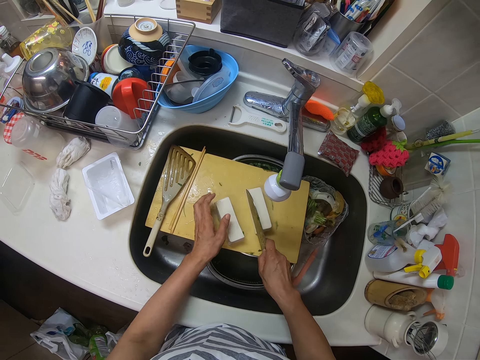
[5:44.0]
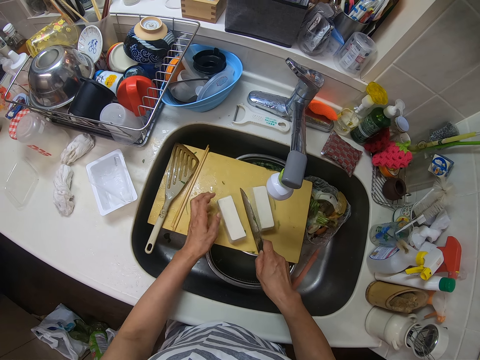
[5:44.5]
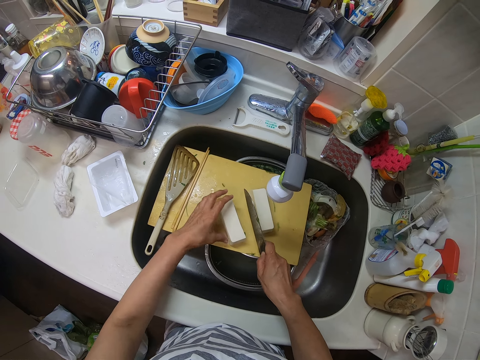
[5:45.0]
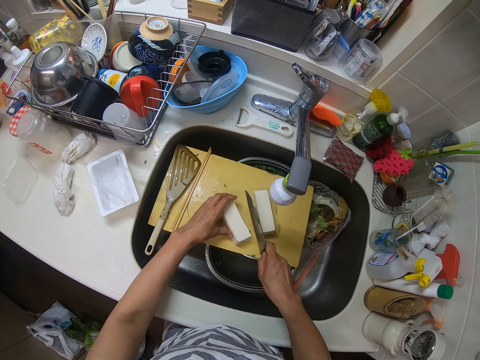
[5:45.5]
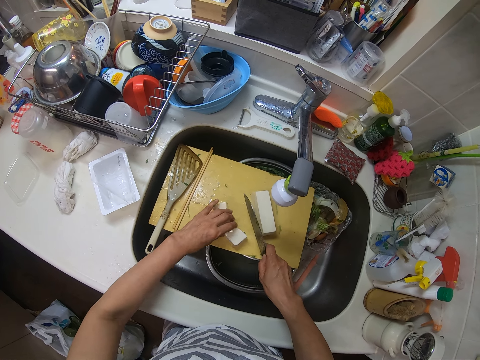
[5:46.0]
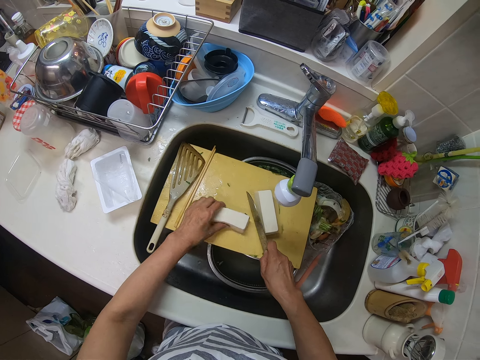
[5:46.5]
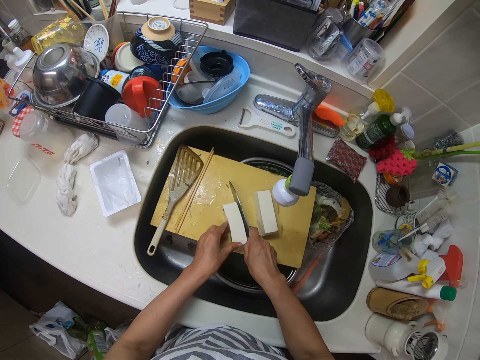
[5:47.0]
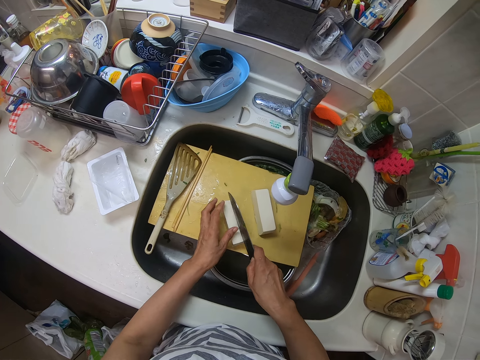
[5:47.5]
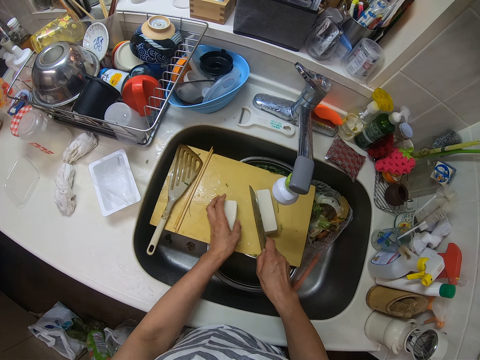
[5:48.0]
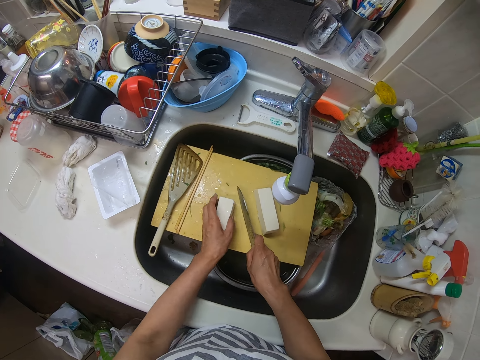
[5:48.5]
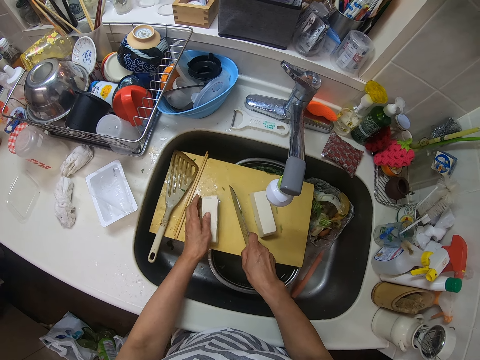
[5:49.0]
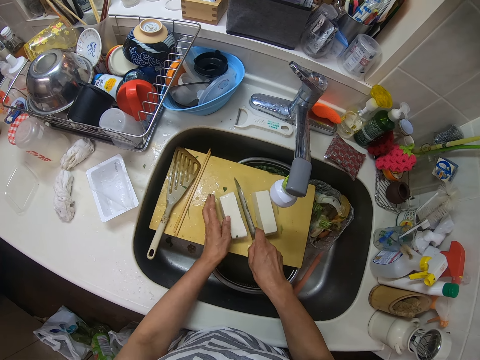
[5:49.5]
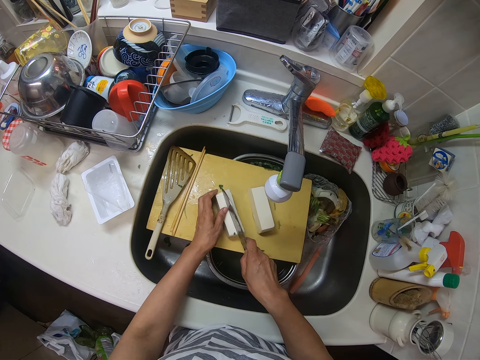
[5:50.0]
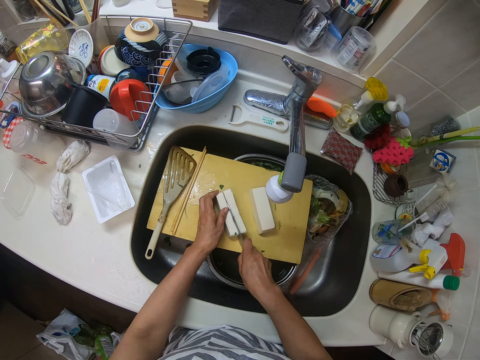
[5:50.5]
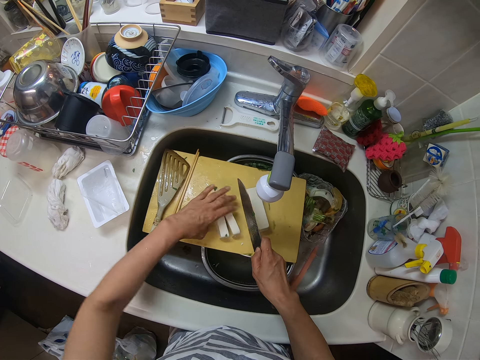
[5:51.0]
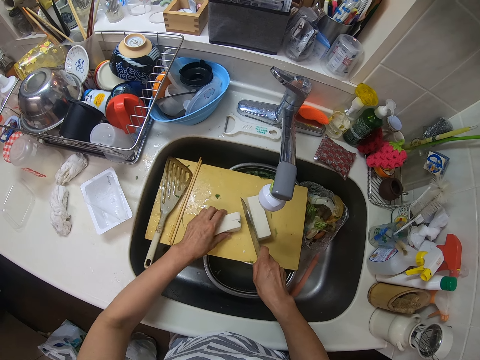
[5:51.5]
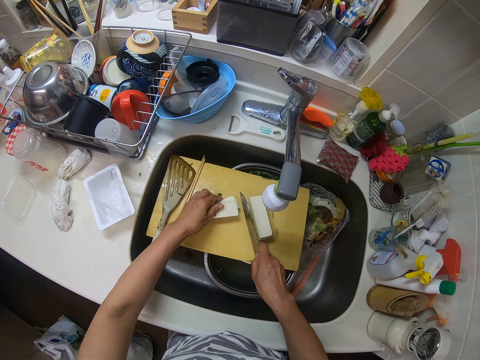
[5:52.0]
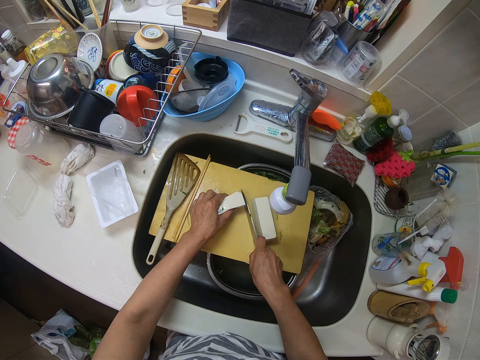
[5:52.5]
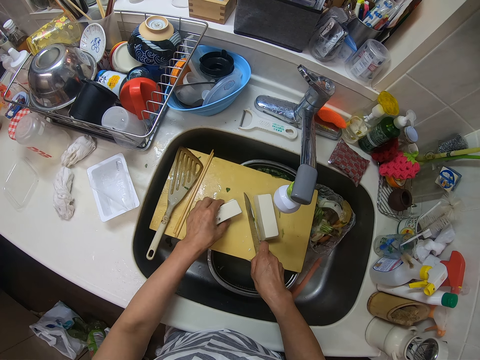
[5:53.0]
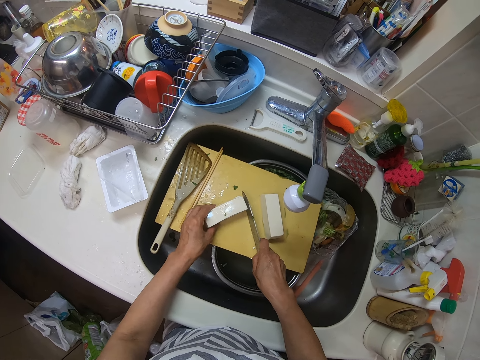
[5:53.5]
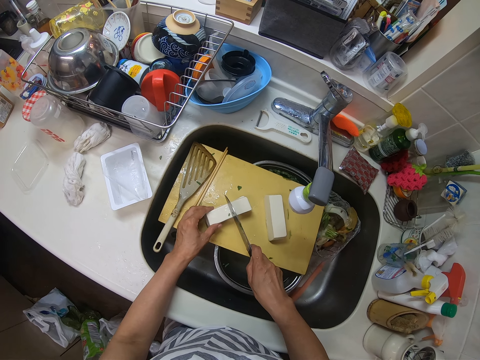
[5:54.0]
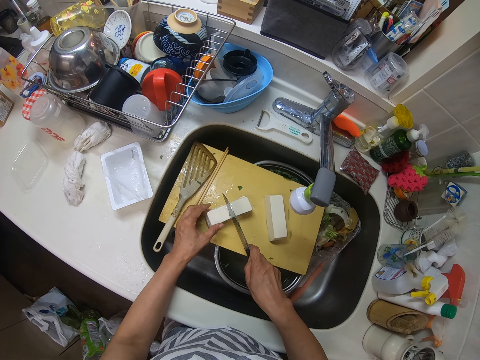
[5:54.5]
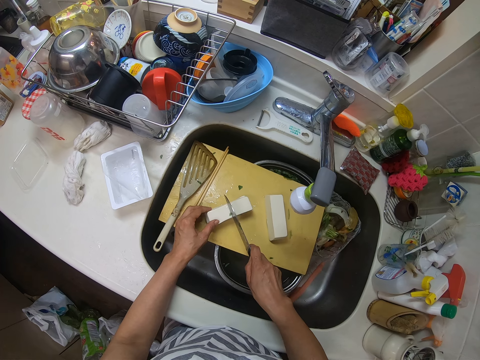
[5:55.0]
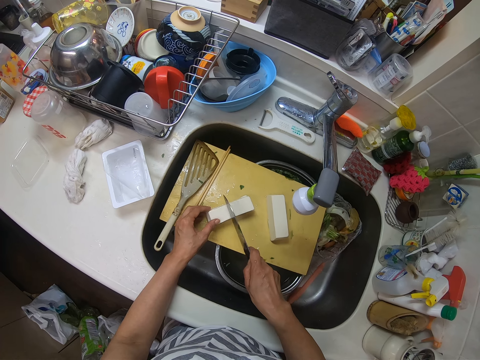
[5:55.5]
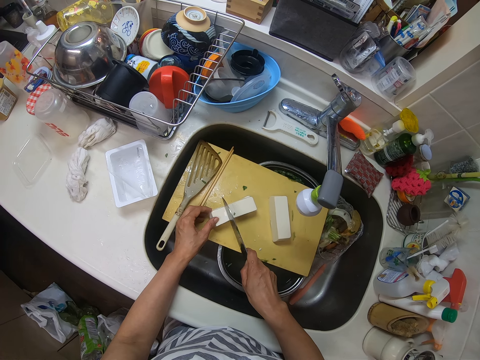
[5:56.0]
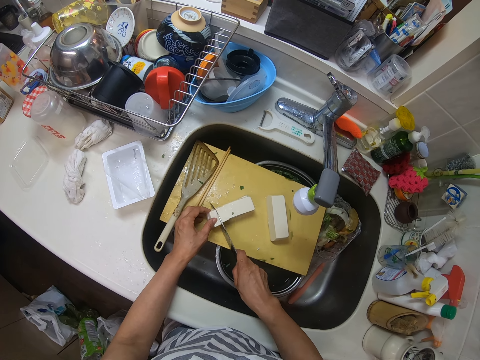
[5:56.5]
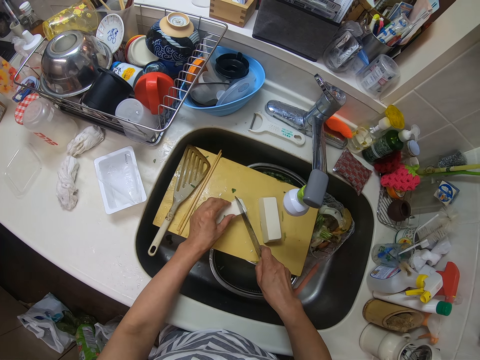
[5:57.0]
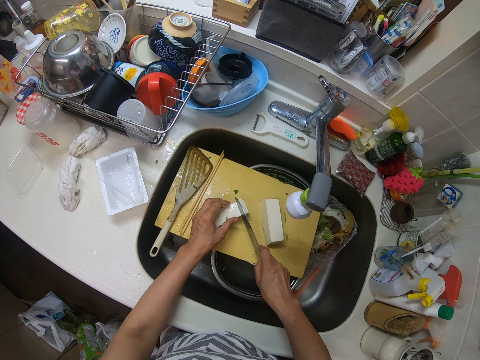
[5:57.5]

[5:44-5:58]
The camera wearer moves one half of the butter. They cut the butter with the knife. They move the butter. They cut the butter with the knife.

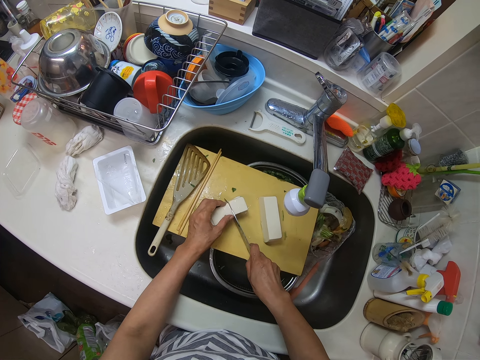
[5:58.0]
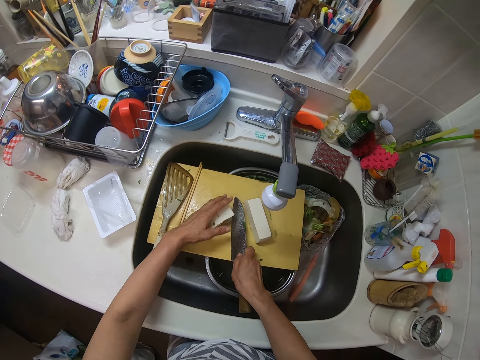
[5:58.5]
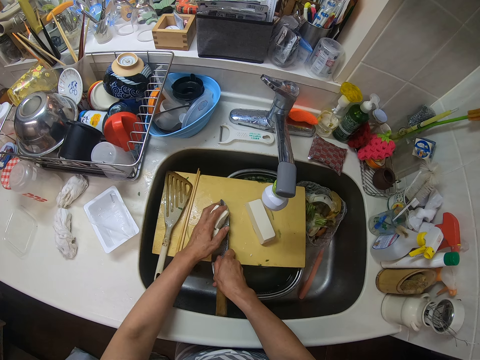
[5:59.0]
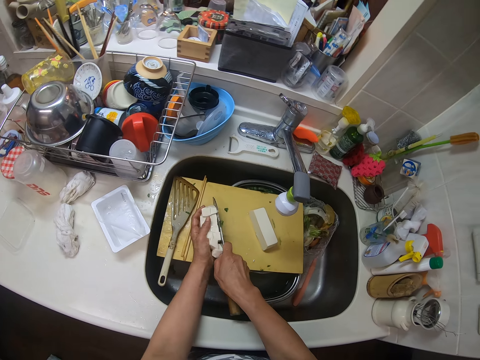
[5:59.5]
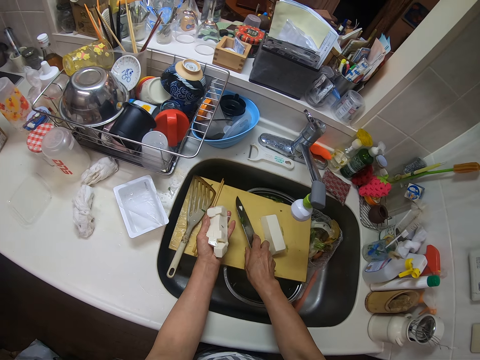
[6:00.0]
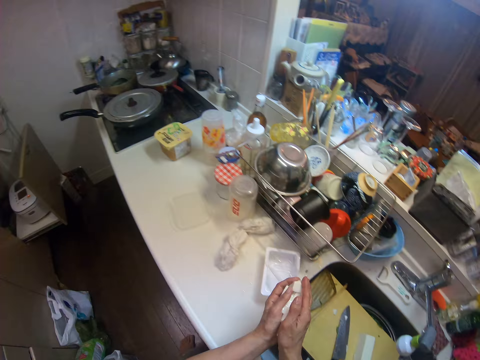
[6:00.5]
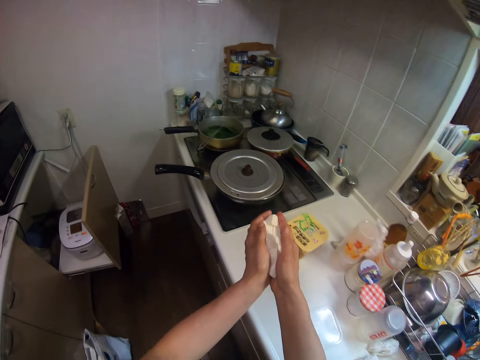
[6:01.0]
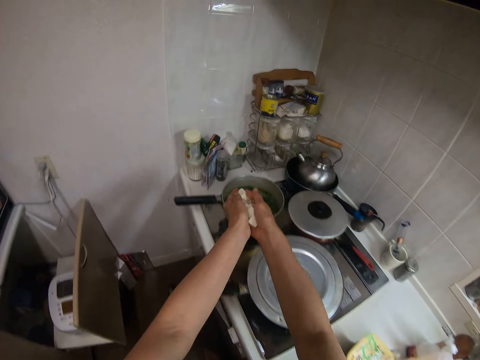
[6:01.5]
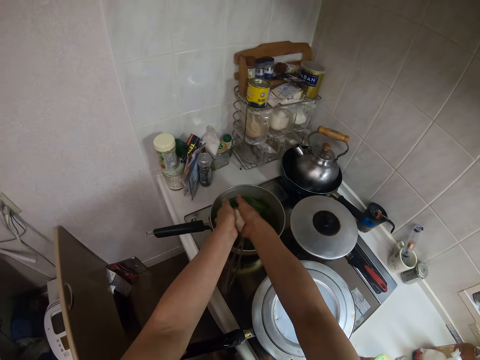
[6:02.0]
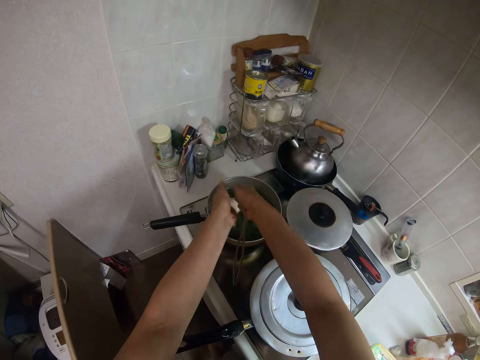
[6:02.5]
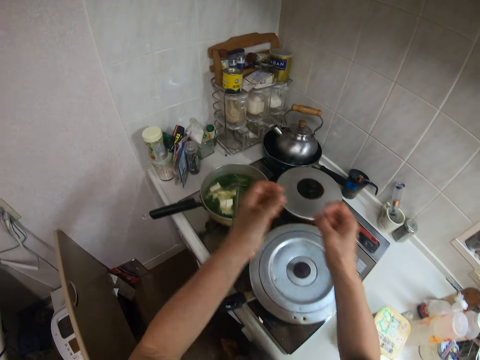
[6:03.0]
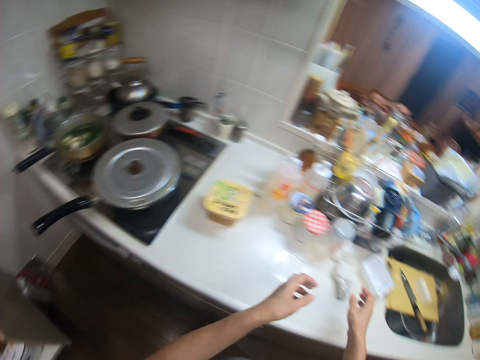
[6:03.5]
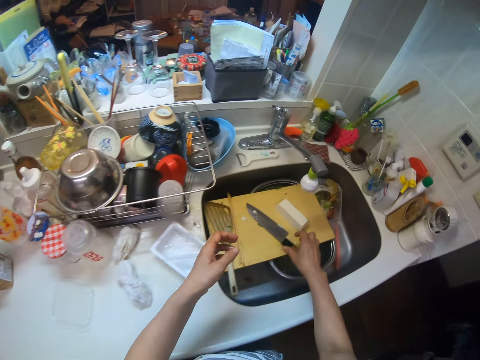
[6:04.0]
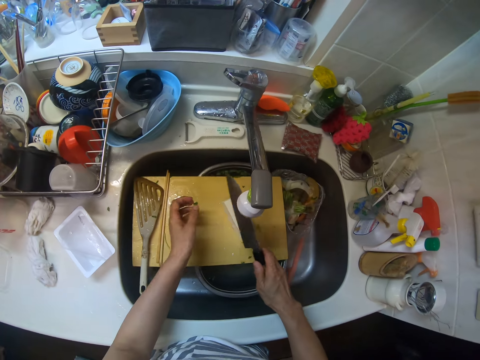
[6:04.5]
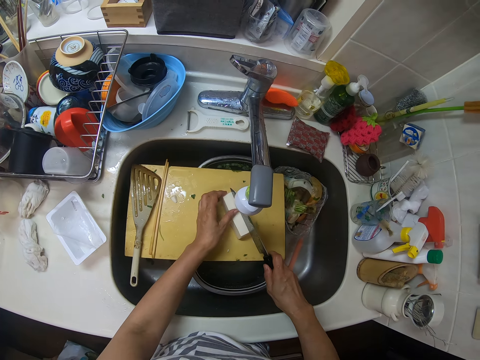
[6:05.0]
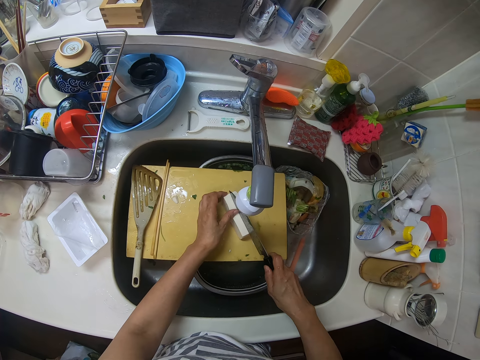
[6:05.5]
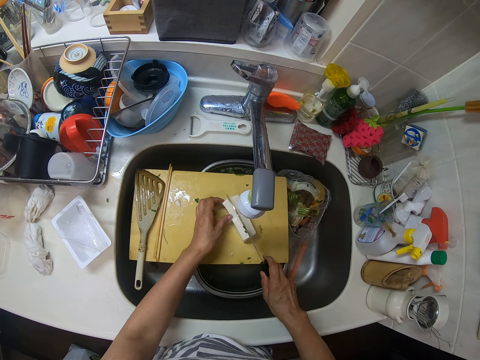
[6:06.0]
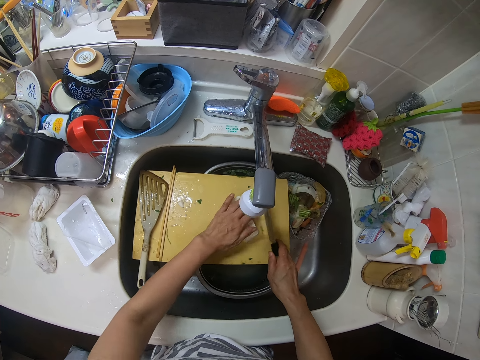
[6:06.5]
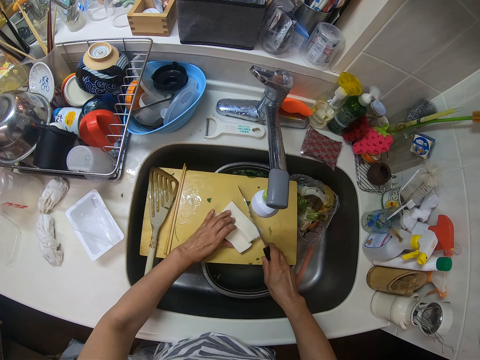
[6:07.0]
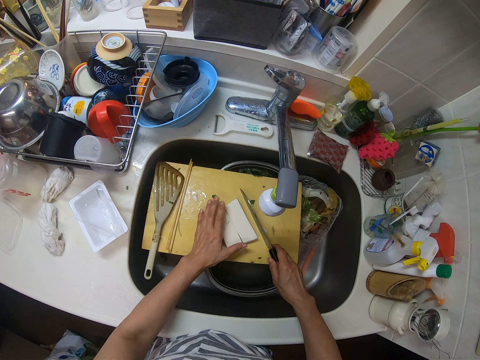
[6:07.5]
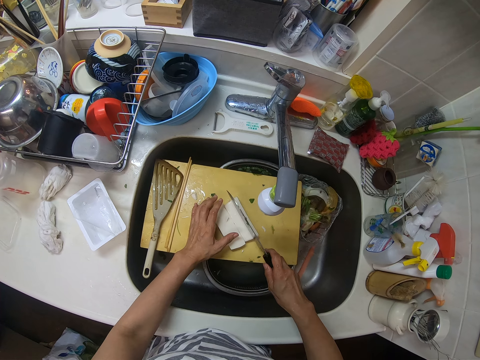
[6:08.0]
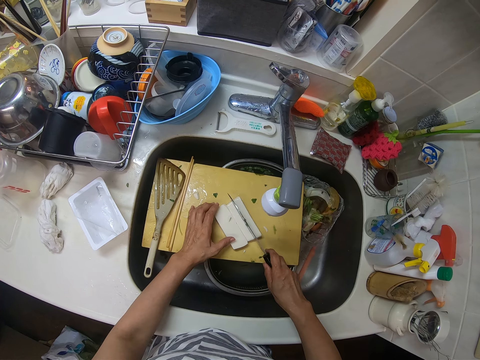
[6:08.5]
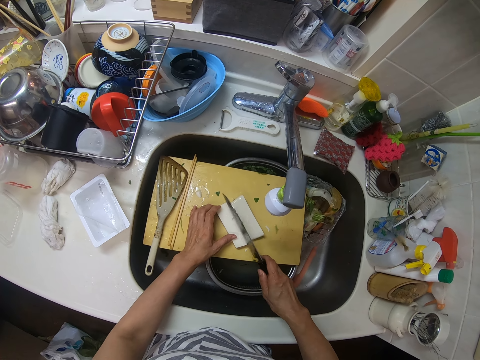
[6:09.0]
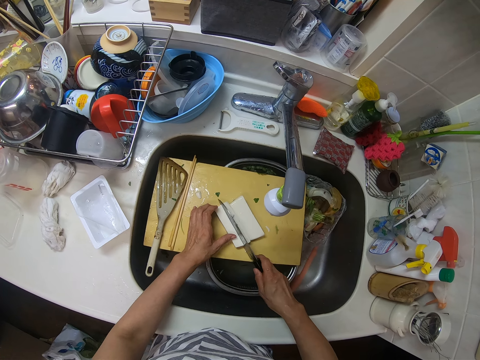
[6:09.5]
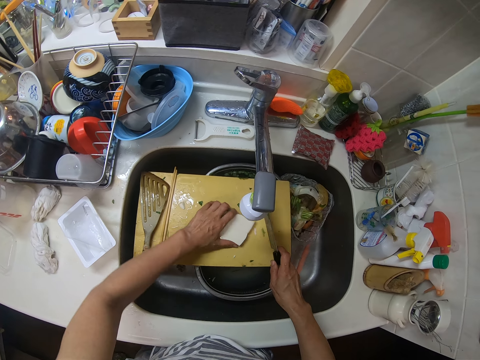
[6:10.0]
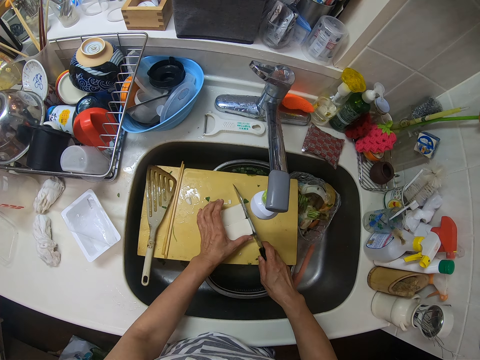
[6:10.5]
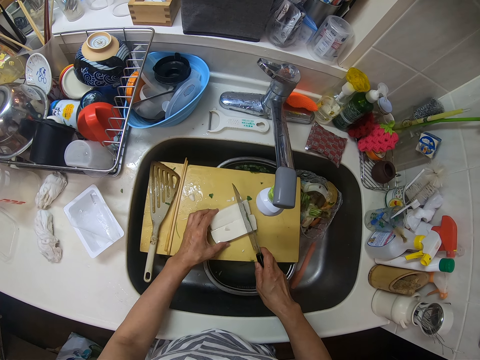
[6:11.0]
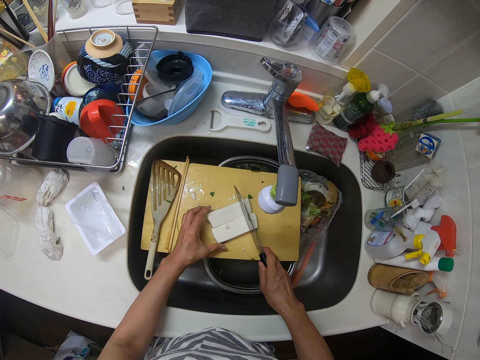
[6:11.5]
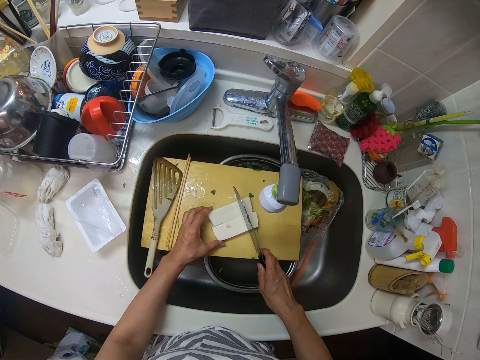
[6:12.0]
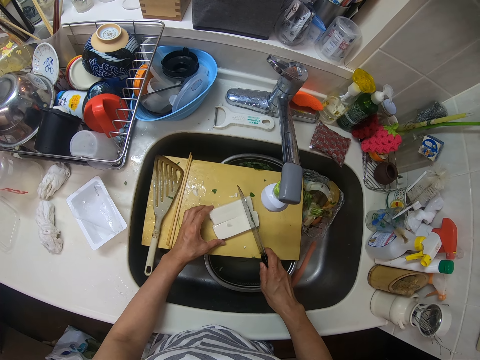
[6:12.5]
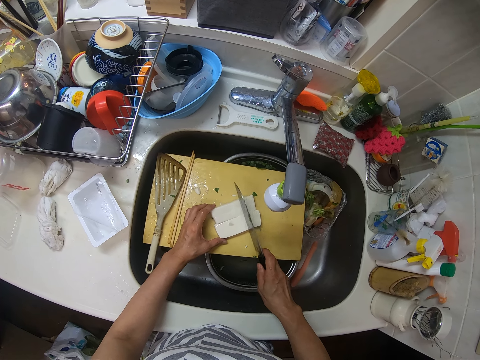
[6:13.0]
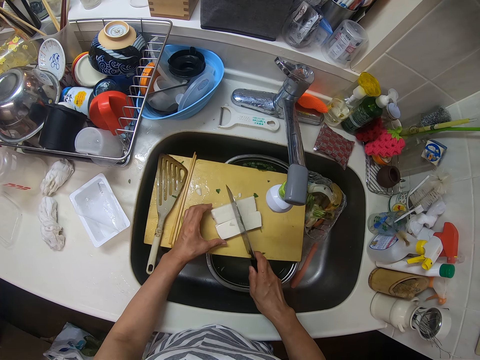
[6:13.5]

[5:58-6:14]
The camera wearer packs the butter from the chopping board. They drop the knife on the chopping board. They drop the butter in the pan. They pick up the knife from the chopping board. They cut the butter with the knife. They move the butter. They cut the butter with the knife. They move the butter. They cut the butter with the knife.
